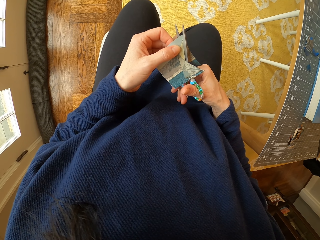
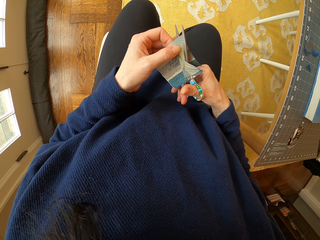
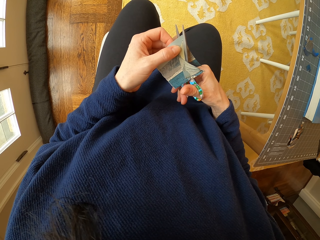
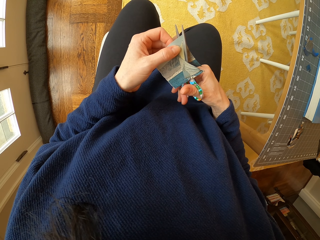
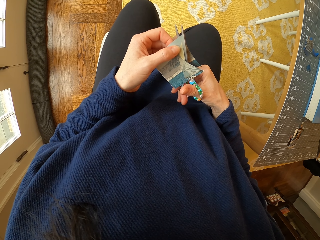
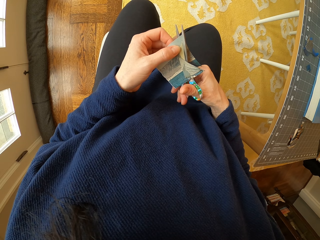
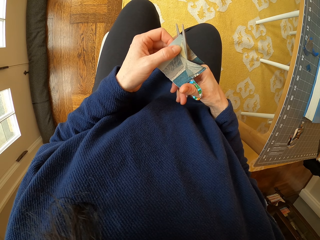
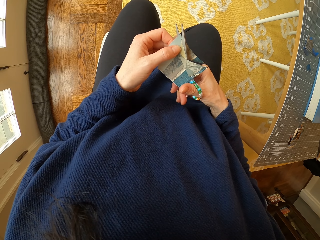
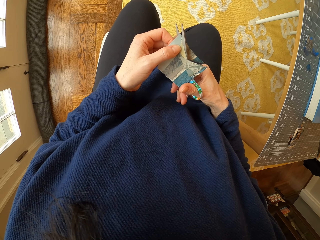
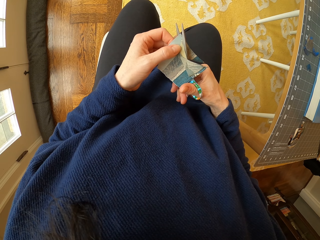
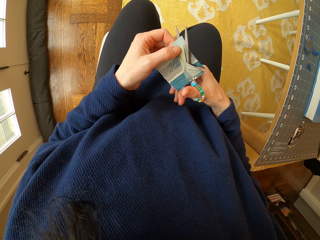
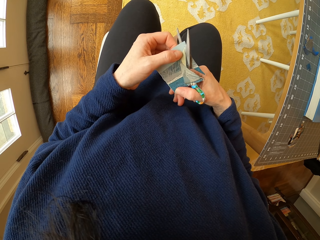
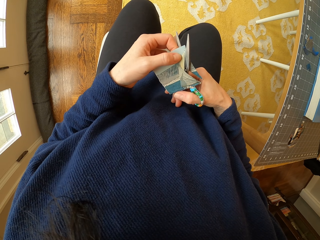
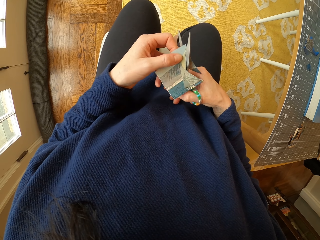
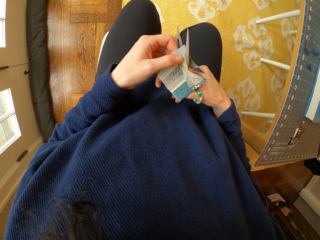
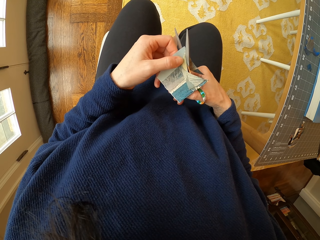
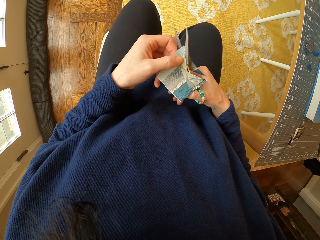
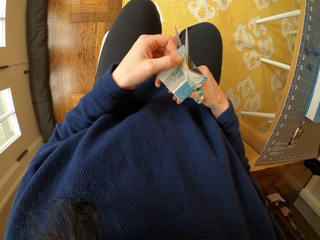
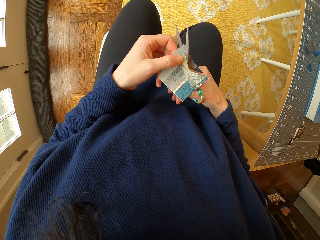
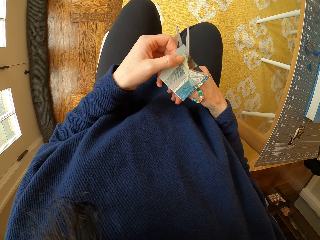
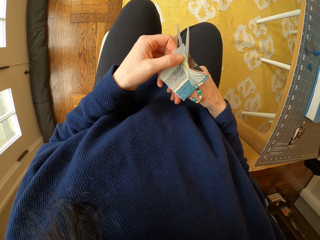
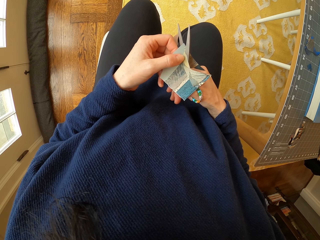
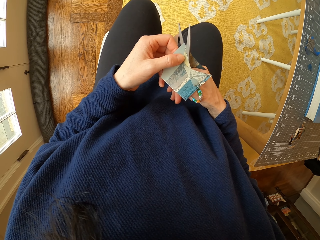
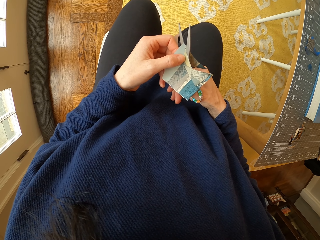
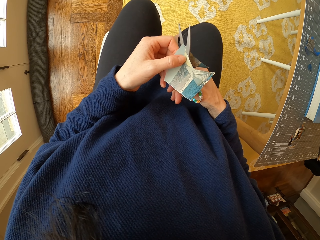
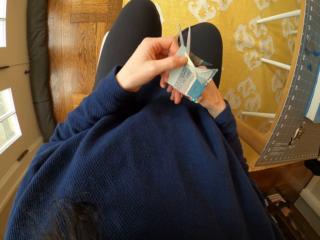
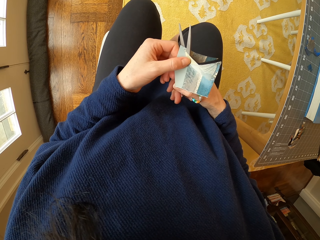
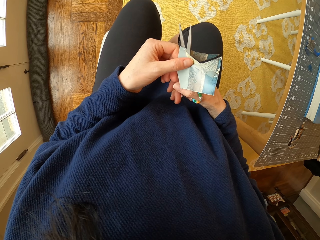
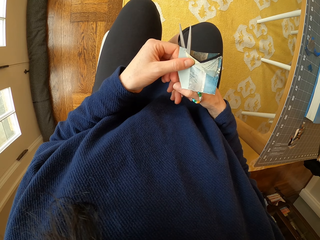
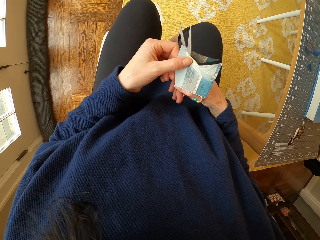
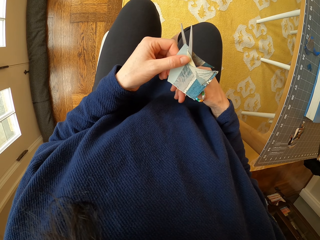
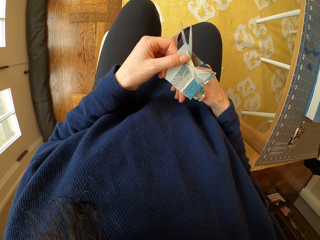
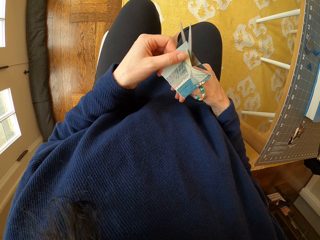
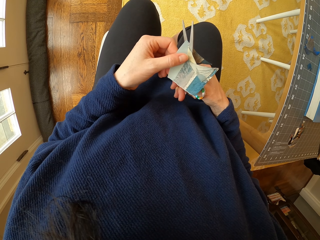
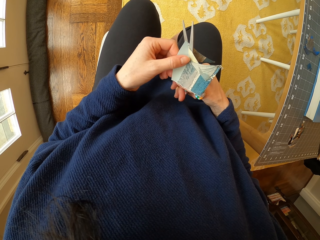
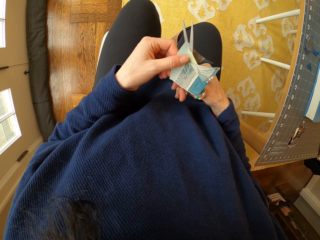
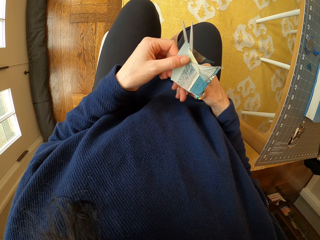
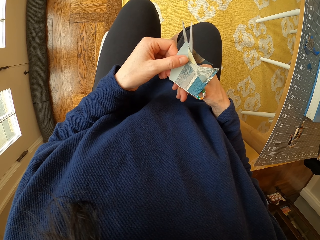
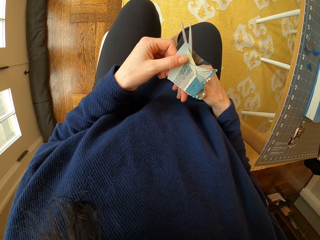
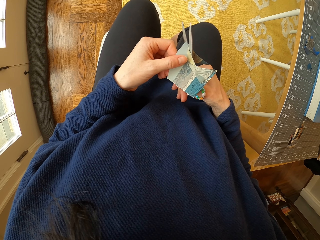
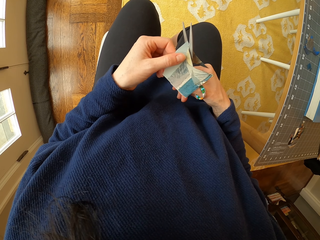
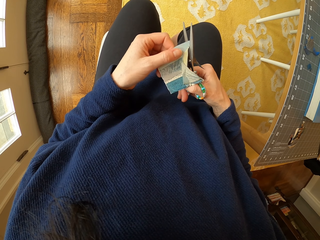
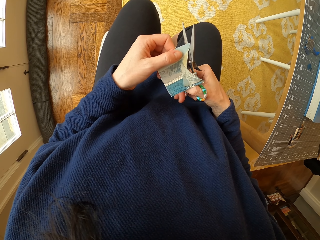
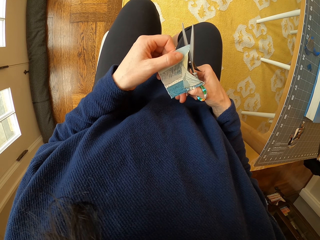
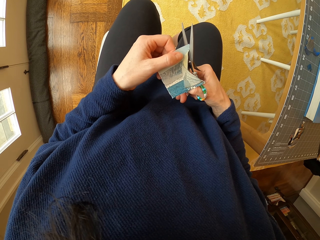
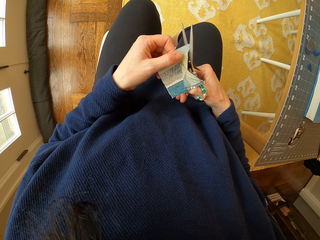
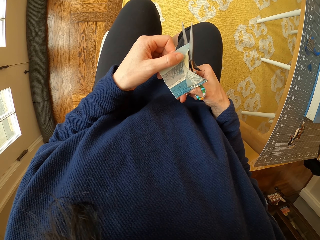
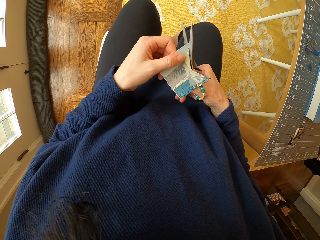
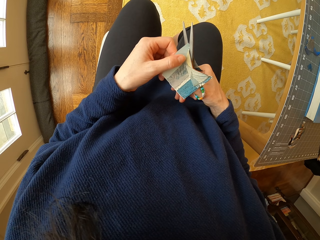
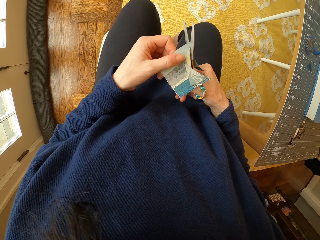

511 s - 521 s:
The camera wearer adjusts the piece of paper. They cut the piece of paper with the scissors. They adjust the piece of paper. They cut the piece of paper with the scissors.

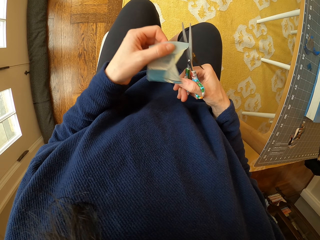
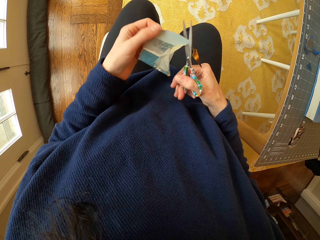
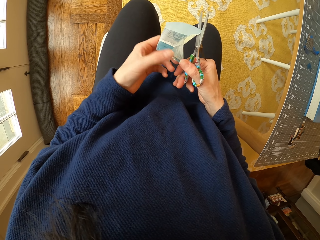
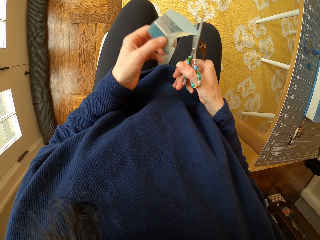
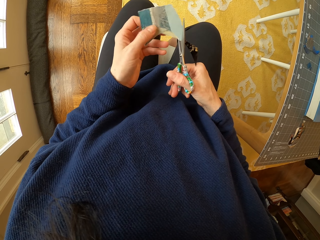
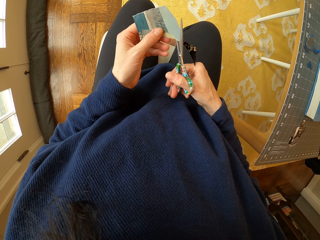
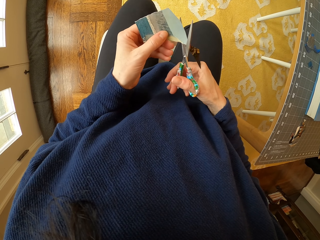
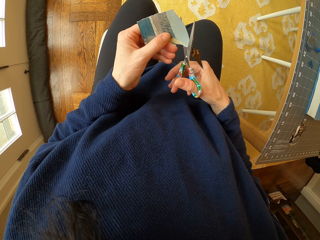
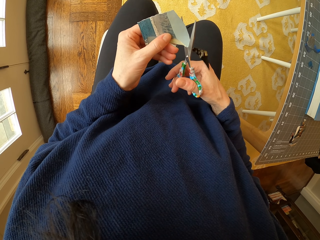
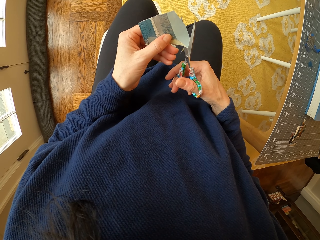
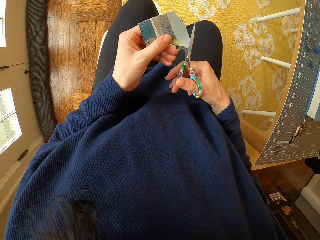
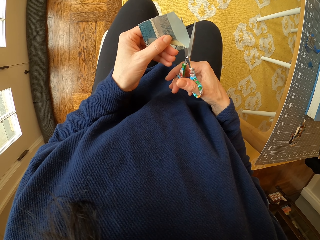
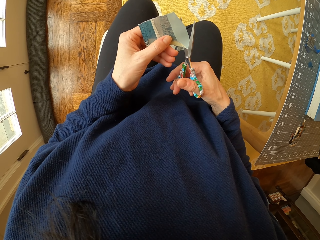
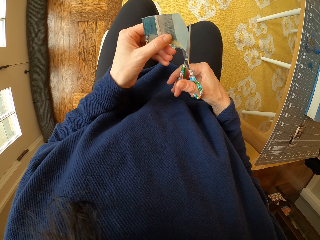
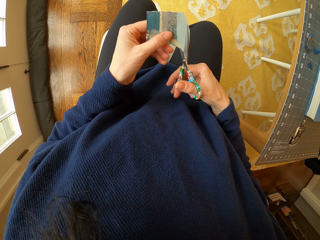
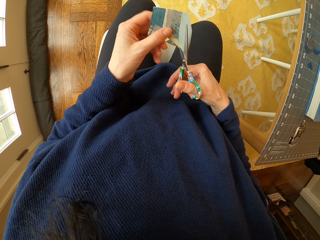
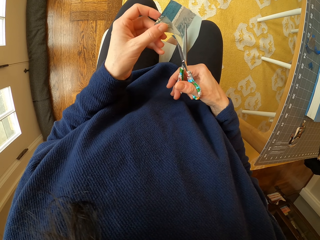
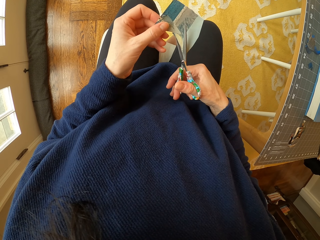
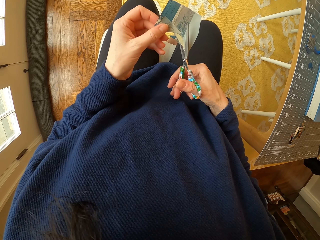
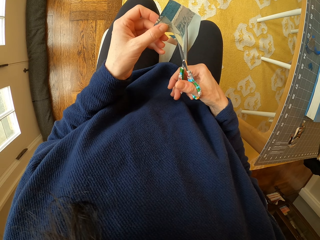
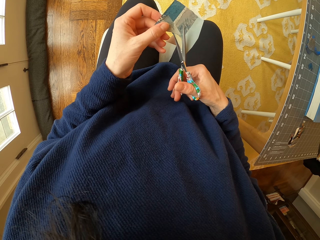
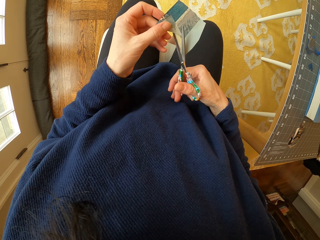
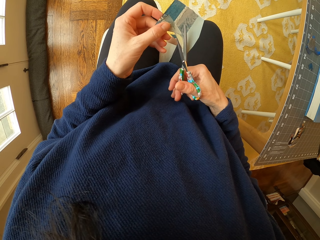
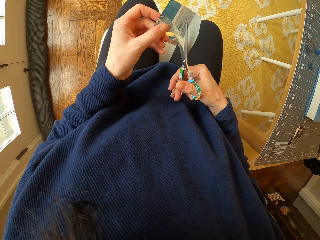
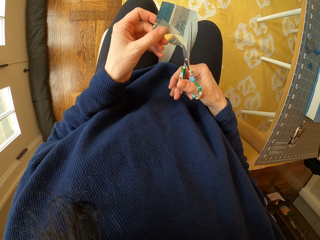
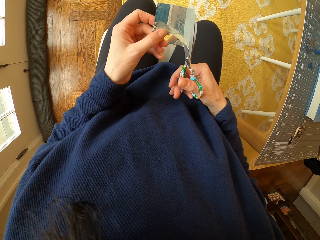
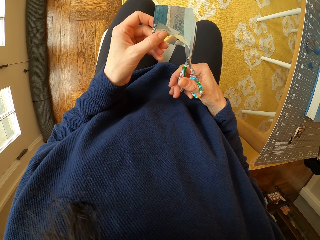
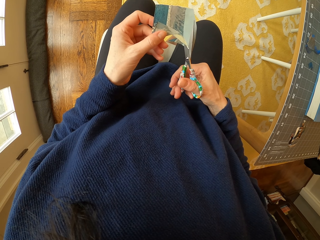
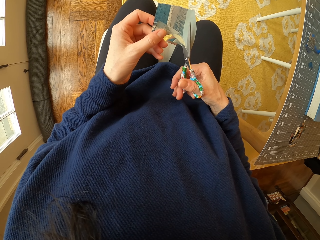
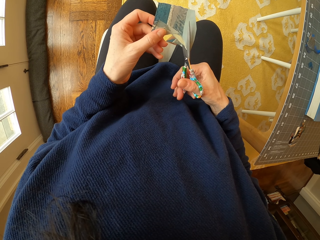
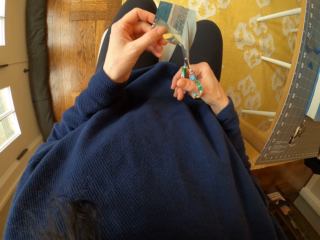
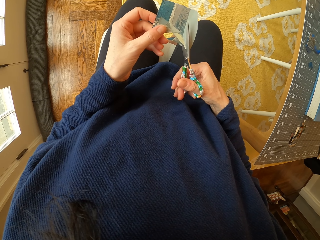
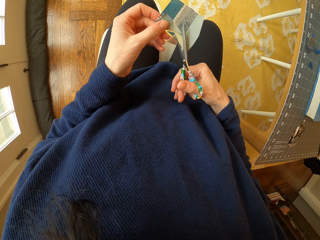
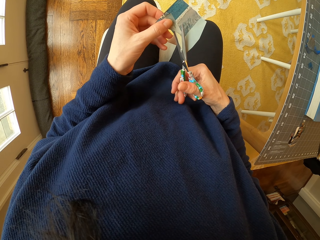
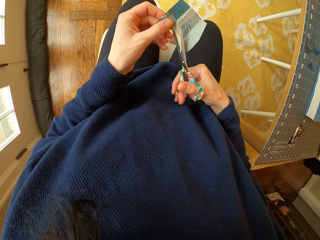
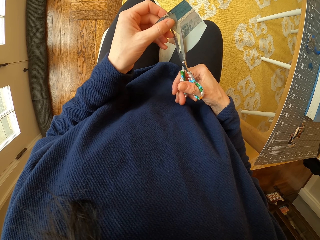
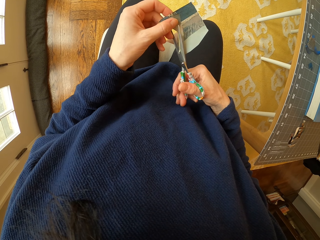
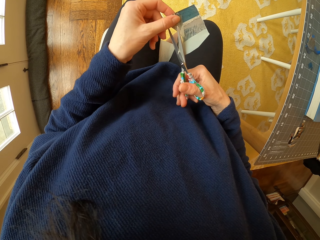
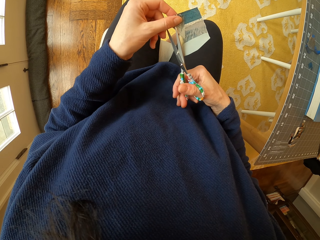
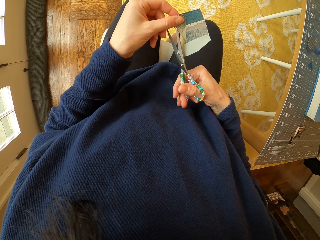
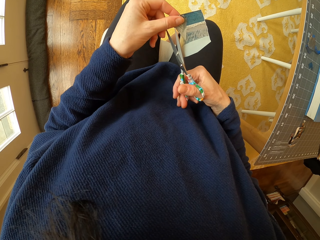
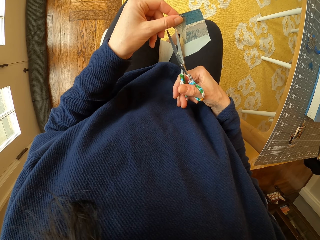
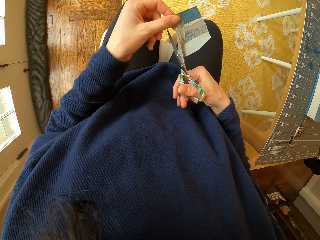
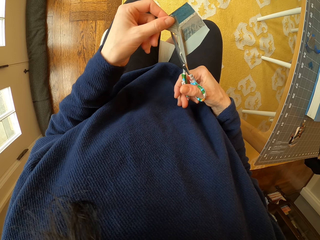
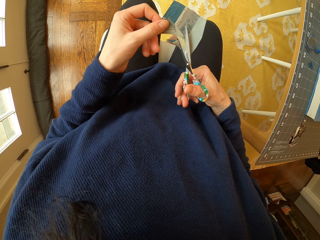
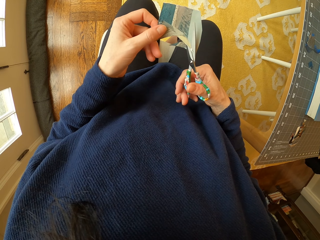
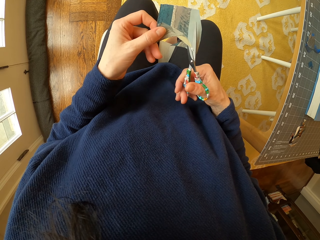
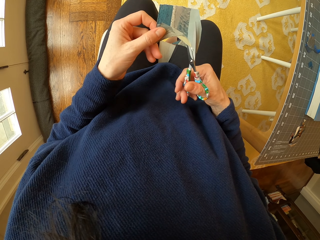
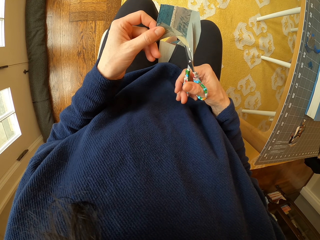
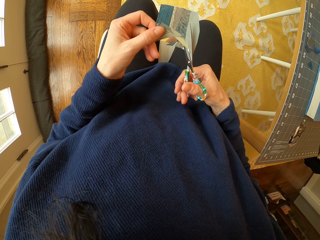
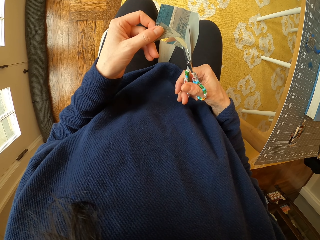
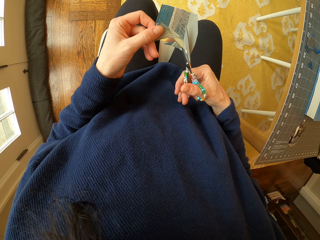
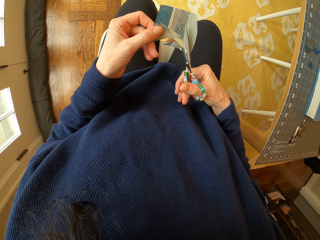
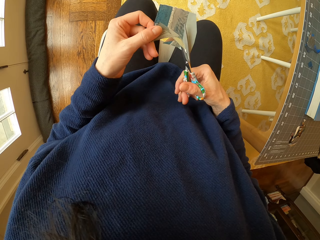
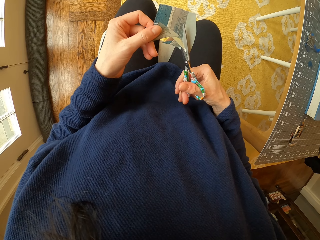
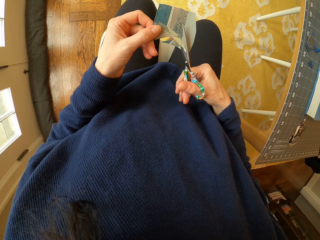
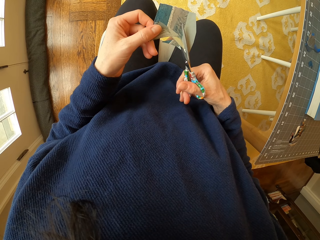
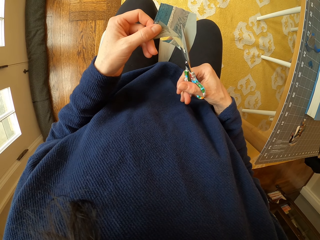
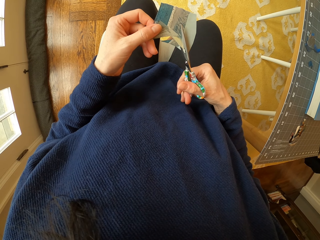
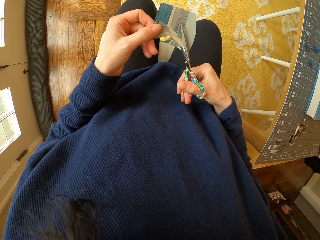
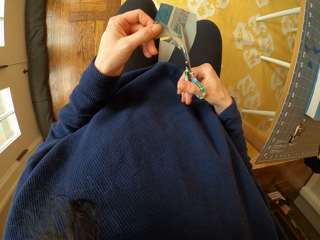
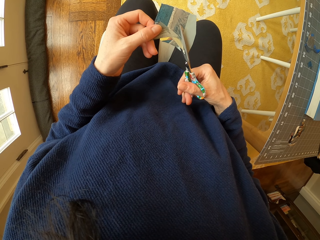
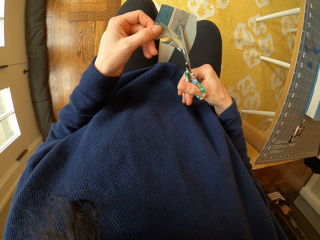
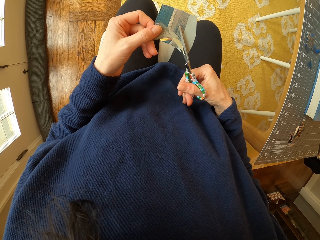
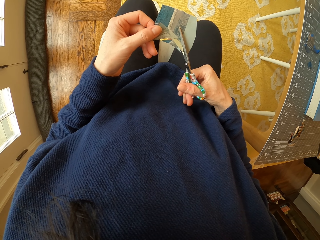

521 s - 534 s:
The camera wearer adjusts the piece of paper. They cut the piece of paper with the scissors. They adjust the piece of paper. They cut the piece of paper with the scissors.
